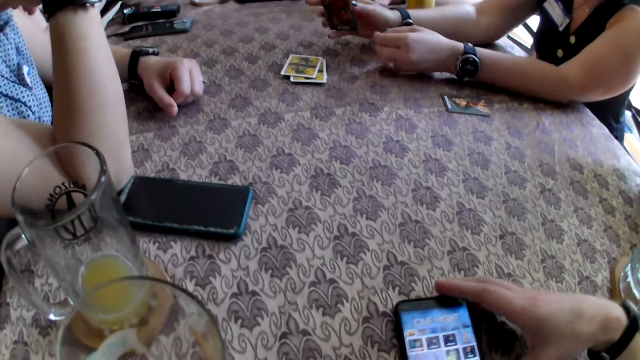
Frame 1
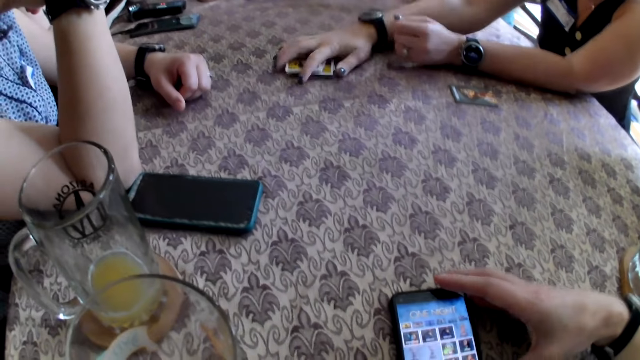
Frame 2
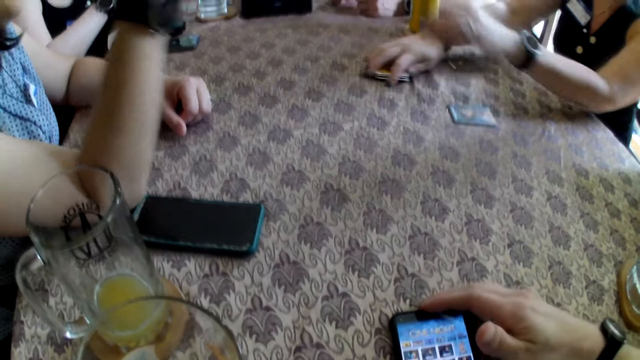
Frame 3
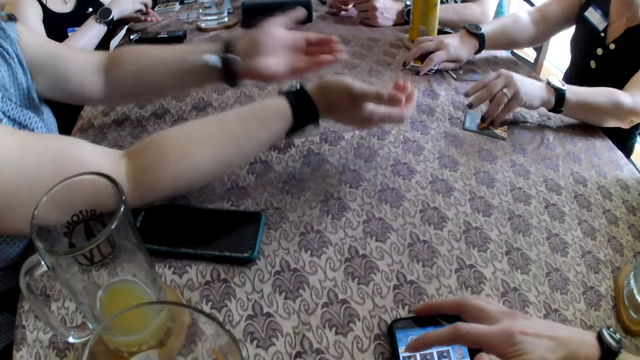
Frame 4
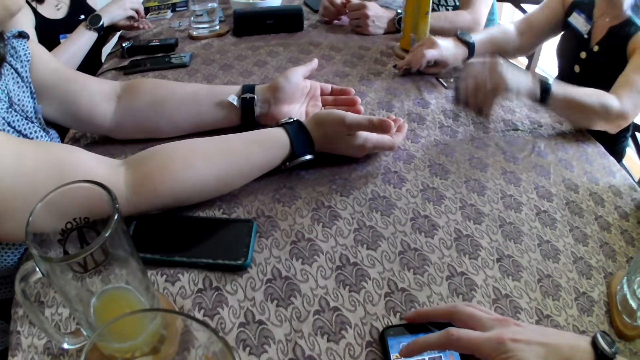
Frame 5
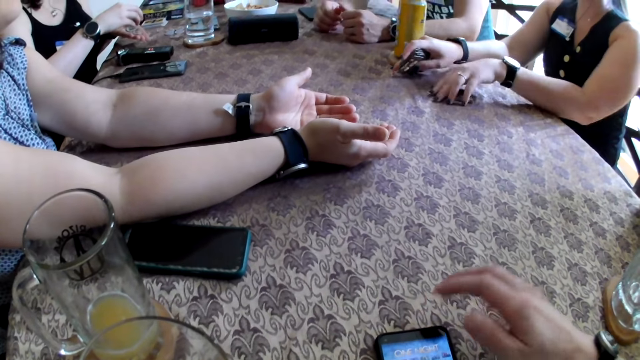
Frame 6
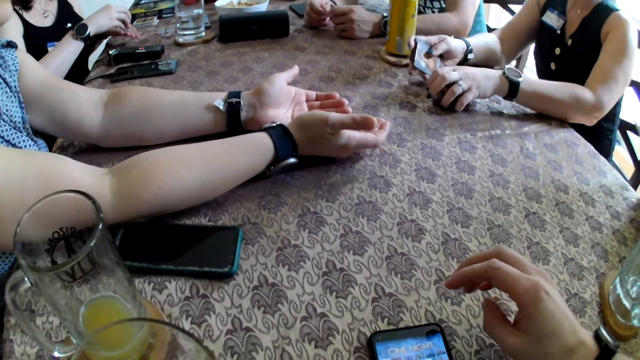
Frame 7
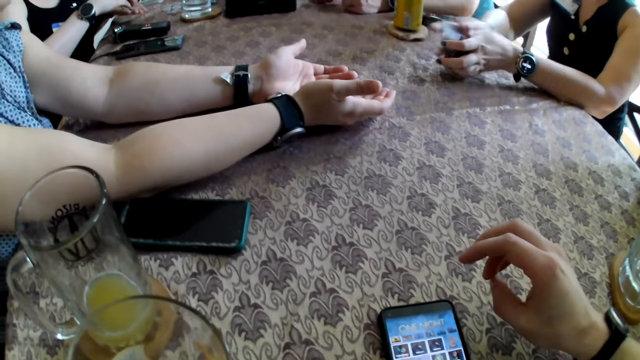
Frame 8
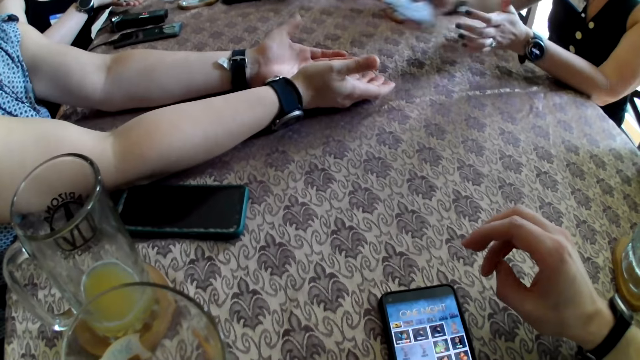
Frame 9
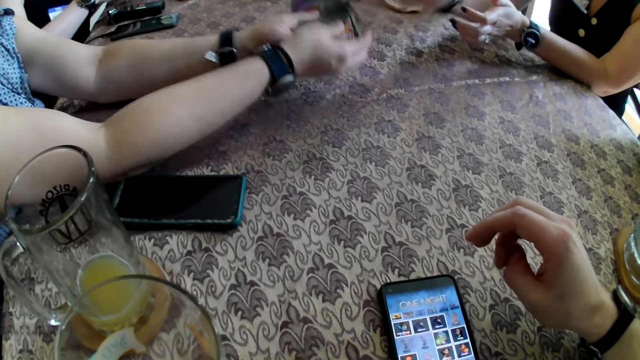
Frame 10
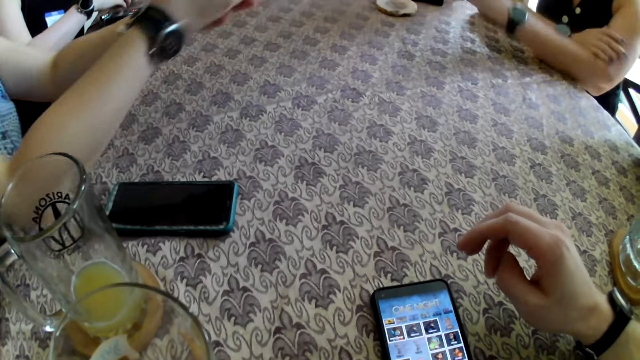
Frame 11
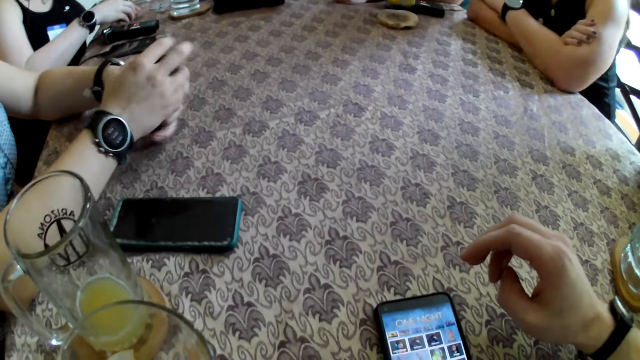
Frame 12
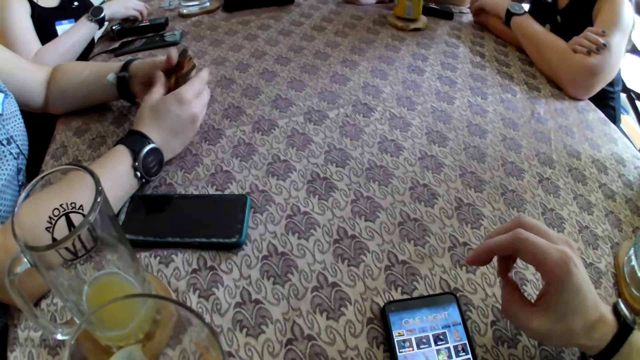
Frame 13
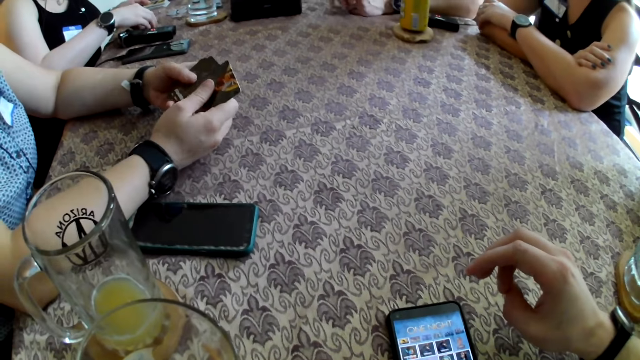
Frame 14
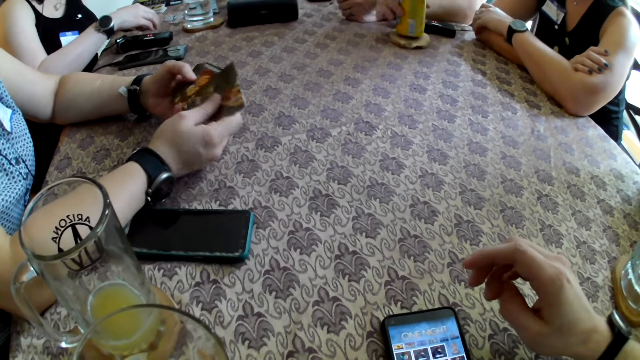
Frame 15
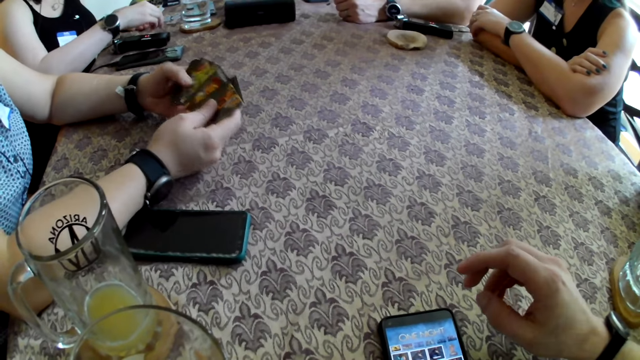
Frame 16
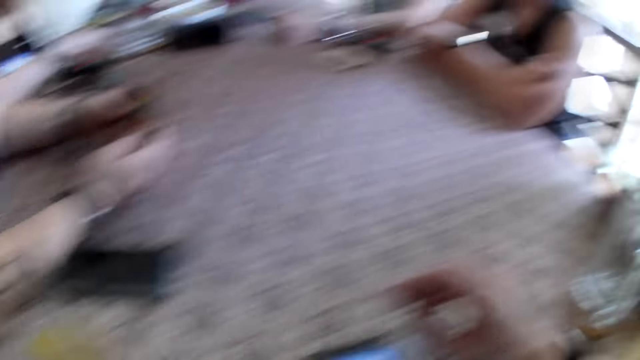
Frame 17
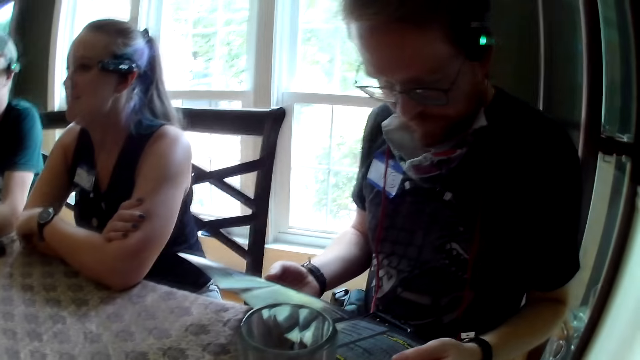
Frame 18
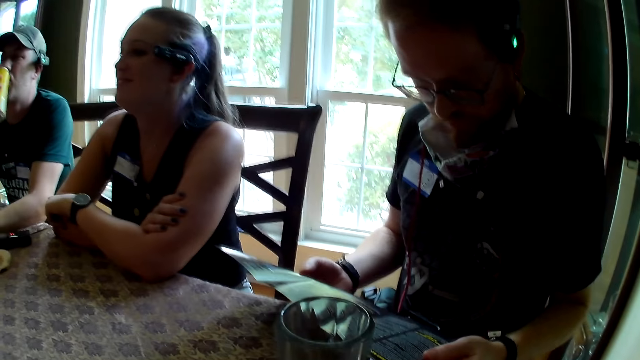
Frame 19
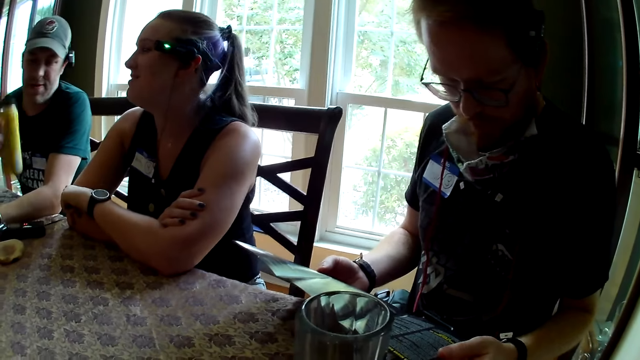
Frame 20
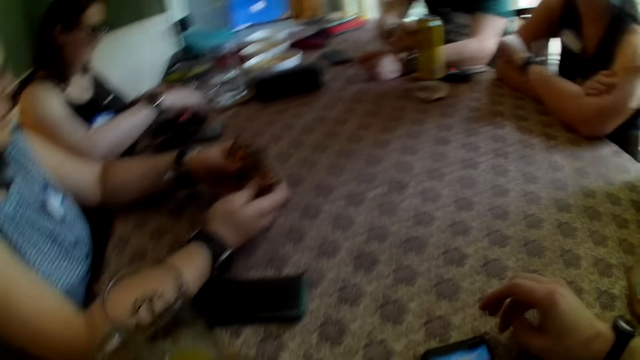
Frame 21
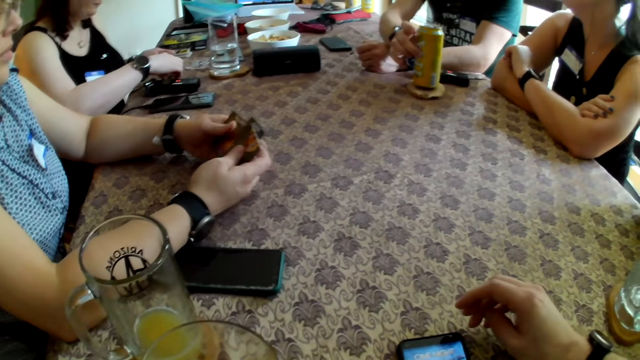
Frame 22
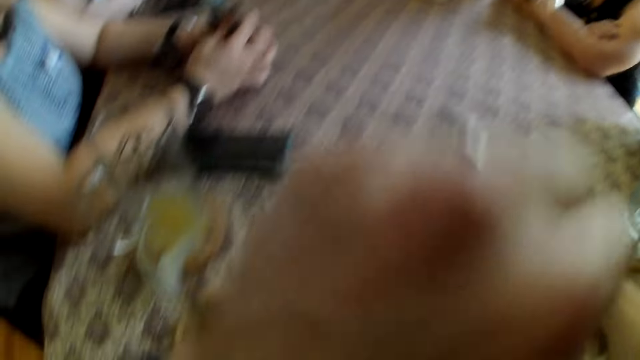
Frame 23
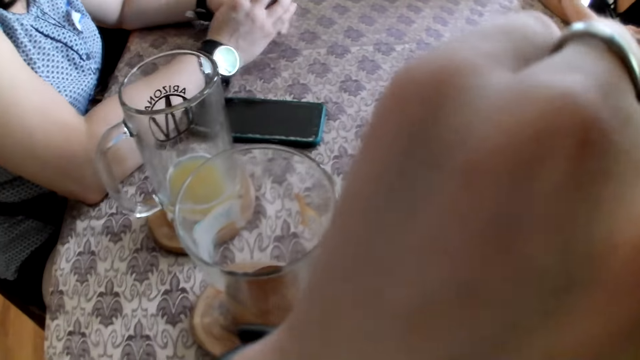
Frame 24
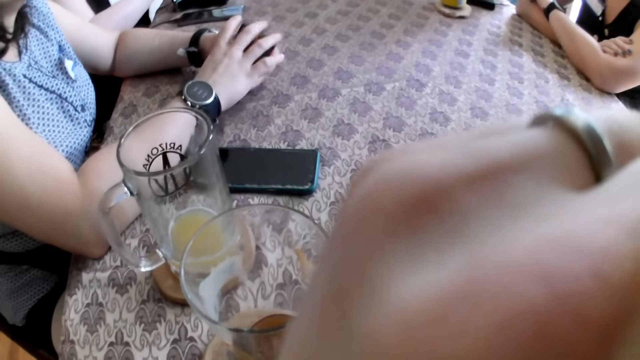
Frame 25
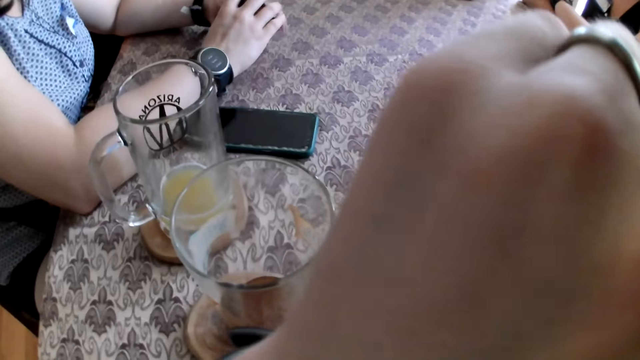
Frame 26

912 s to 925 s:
The second woman drops cards on the table, drags the cards on the table, and picks the cards on the table with her hands. The second woman passes the cards to the third woman. The third woman holds the cards. The third woman sorts the cards in her hands, and shuffles the cards. The first man picks up a can drink on the table with his right hand. The camera wearer converses with the other man. The first man drops the can drink on the table with his right hand. The first woman arranges the chips on the table with both hands.

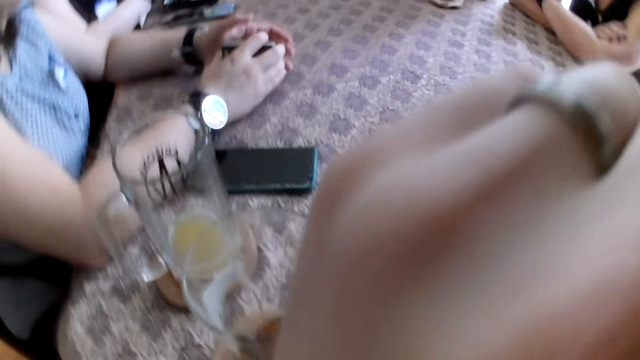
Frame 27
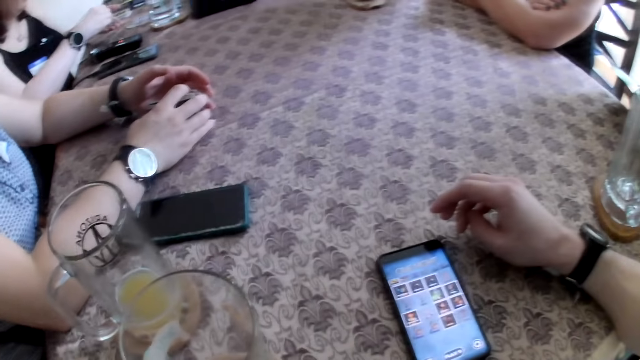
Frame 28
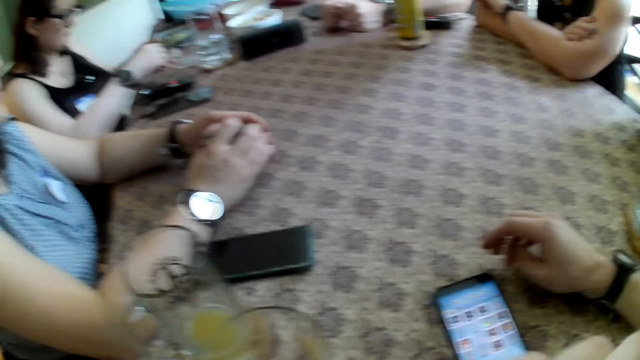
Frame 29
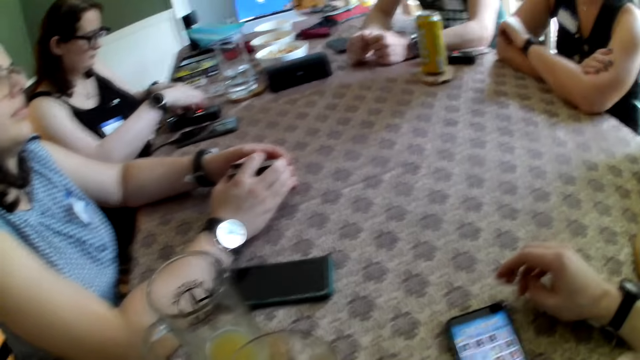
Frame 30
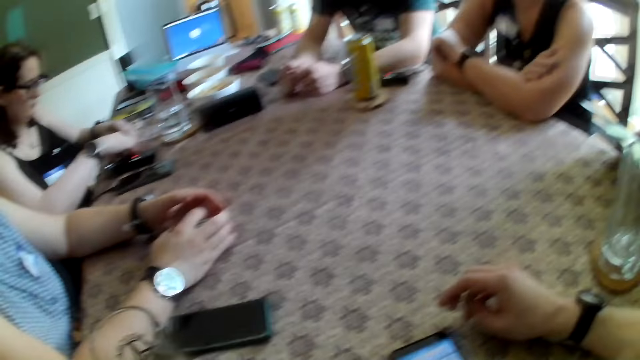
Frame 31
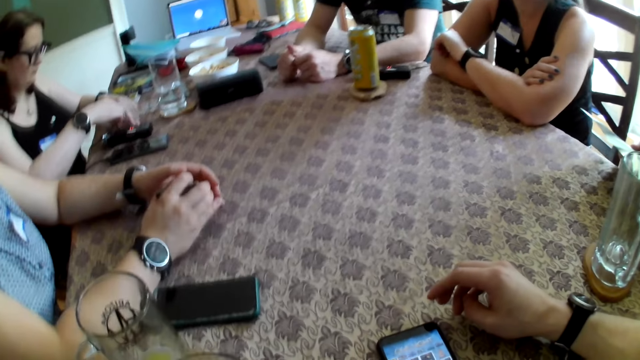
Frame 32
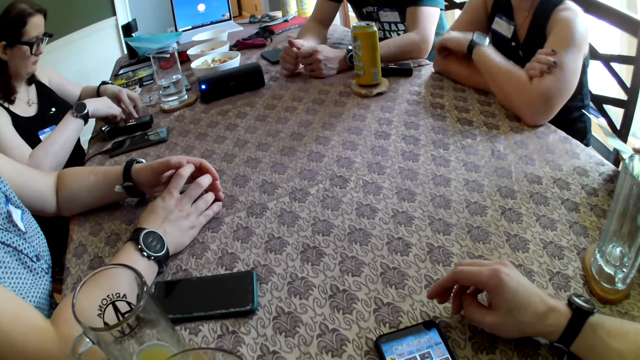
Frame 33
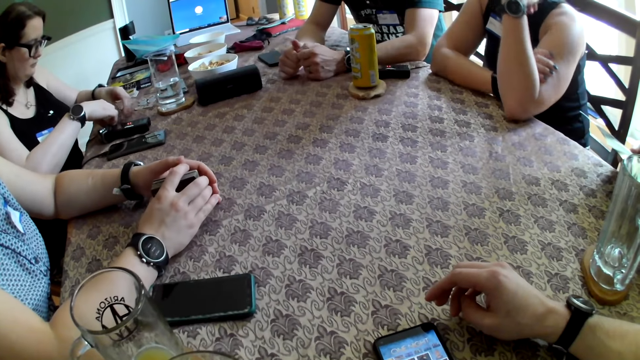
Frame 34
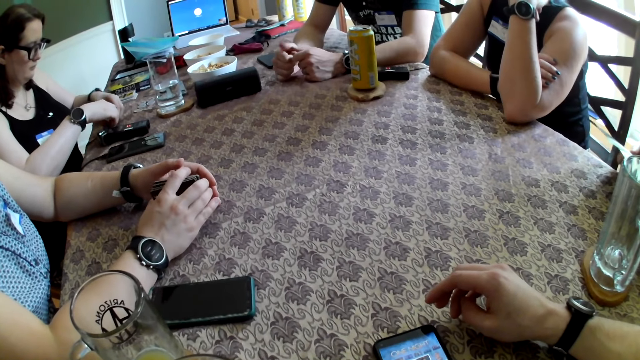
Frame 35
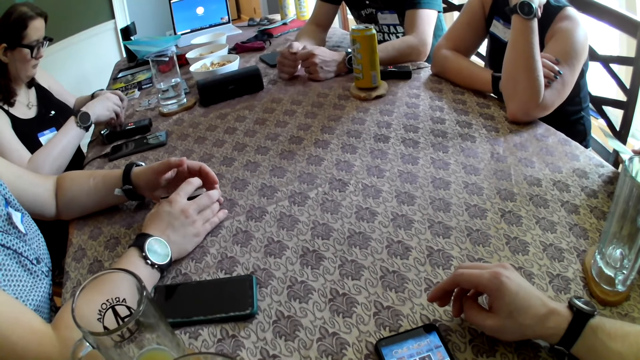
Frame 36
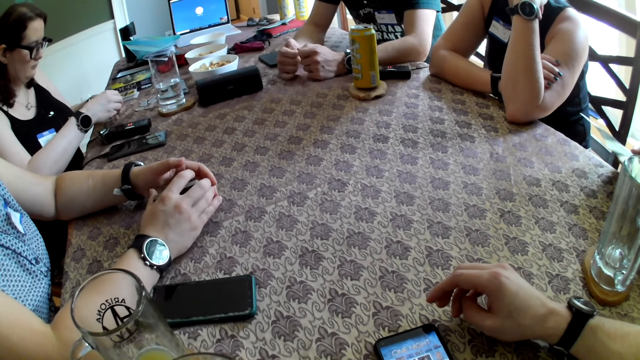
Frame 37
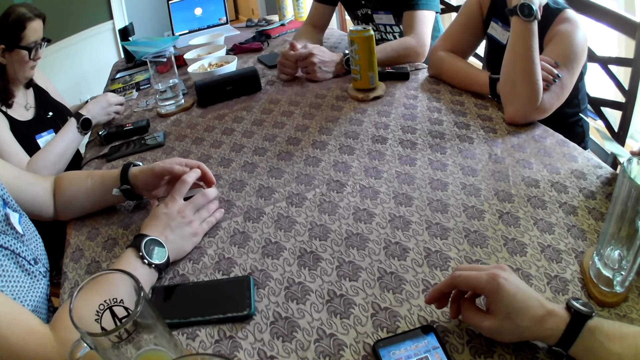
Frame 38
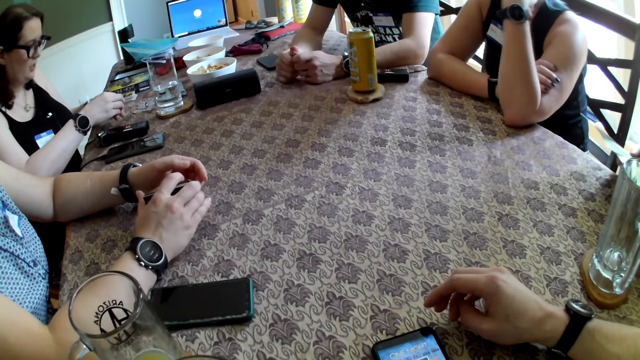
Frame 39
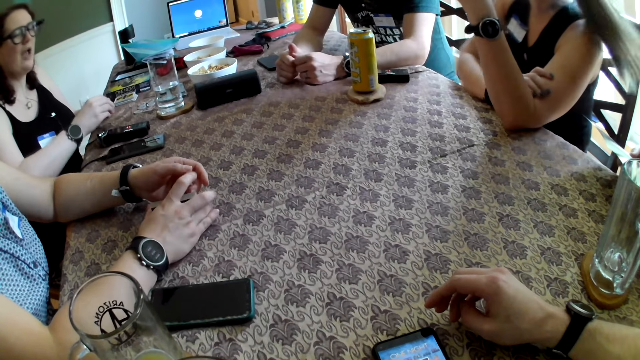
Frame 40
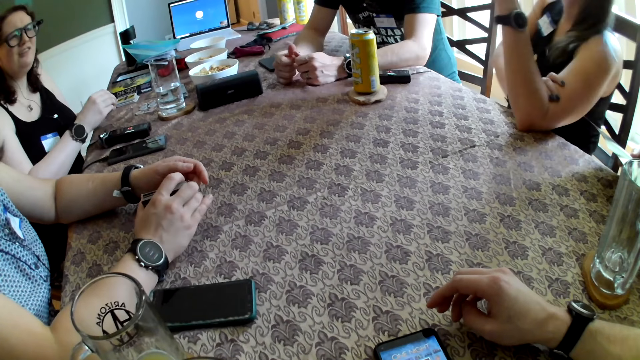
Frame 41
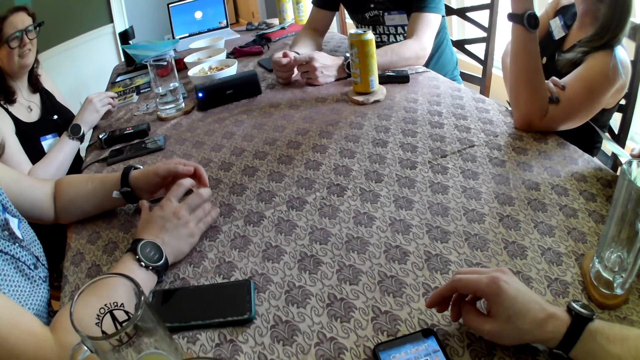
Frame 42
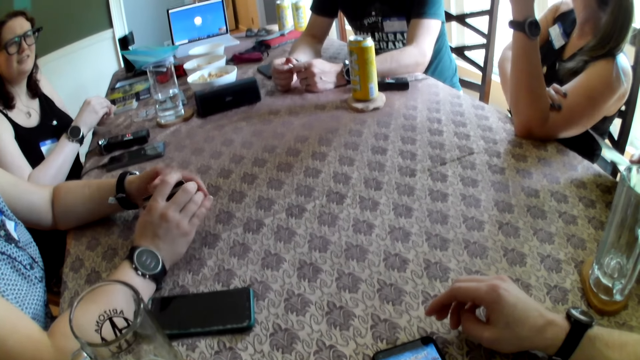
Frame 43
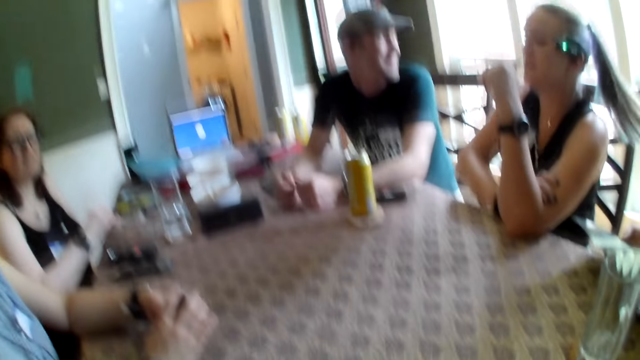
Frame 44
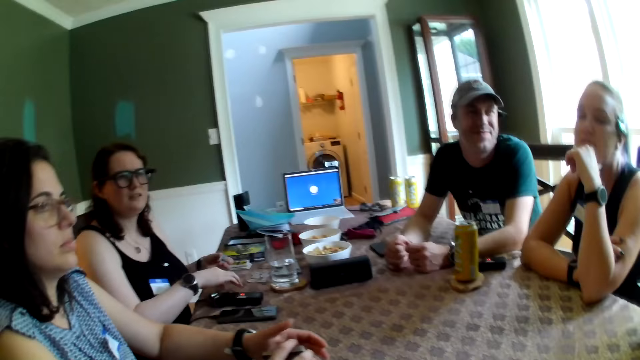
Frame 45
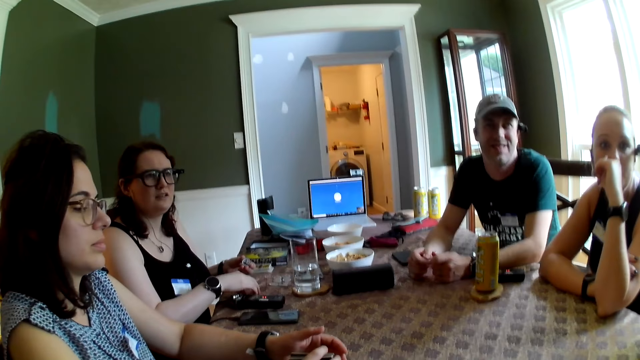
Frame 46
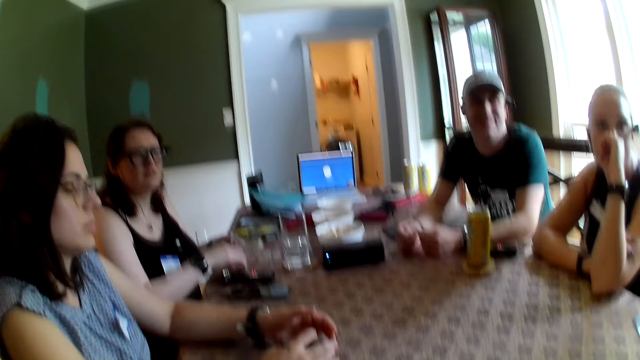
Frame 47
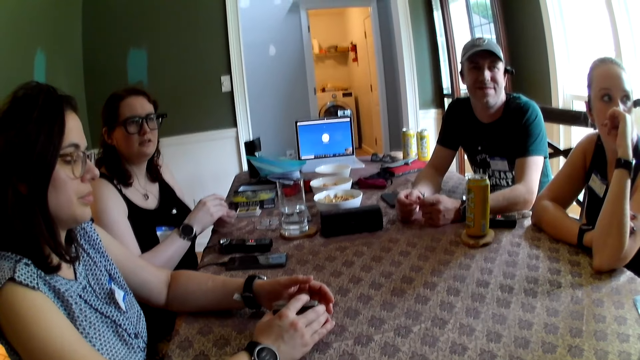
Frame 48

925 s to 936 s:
The first man converses with the group of people. The camera wearer talks to the first man.
